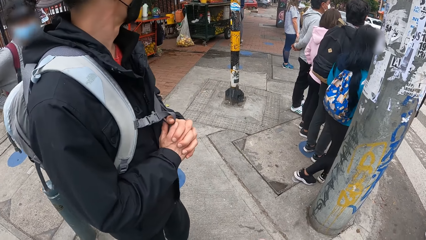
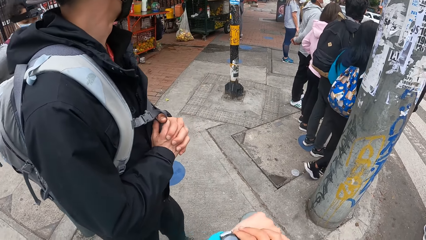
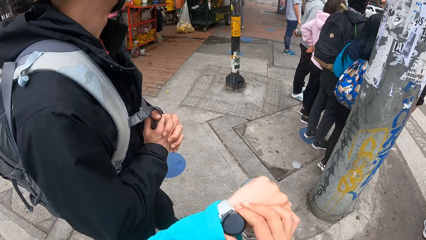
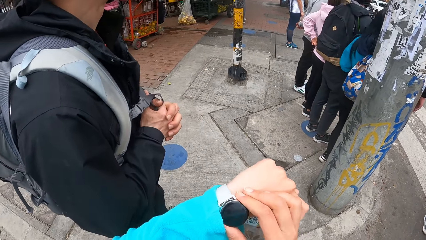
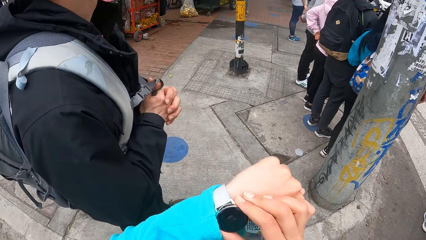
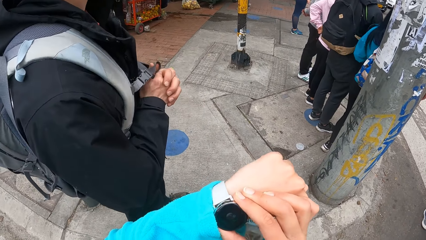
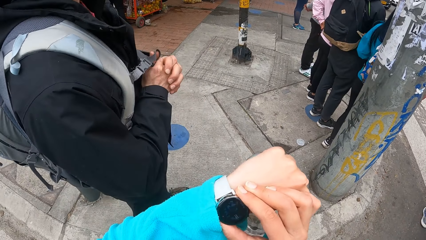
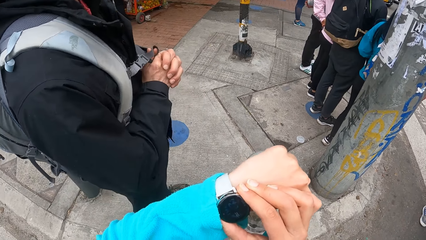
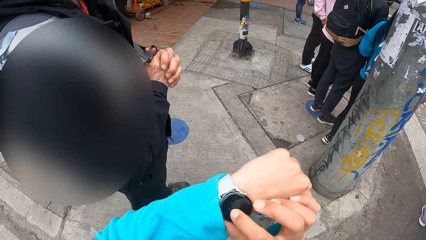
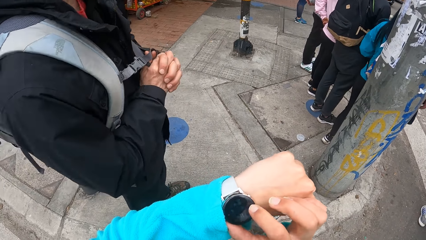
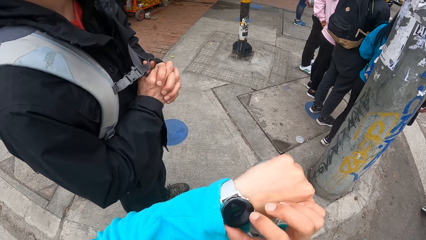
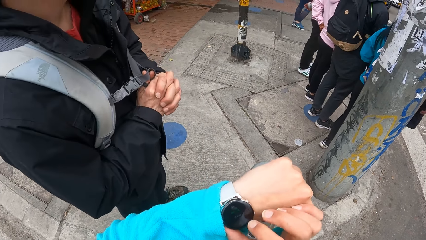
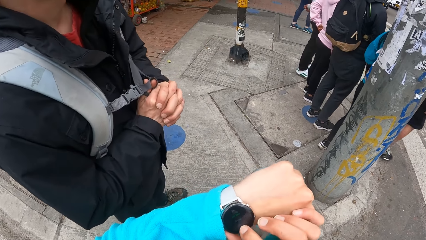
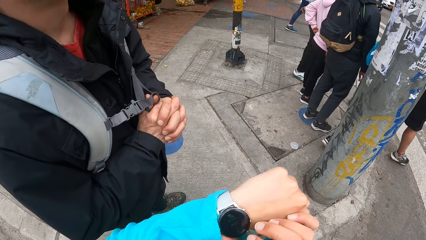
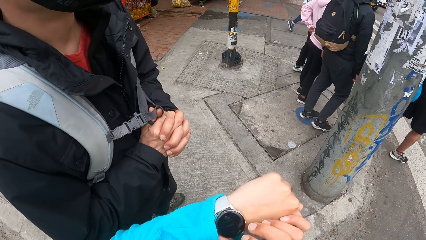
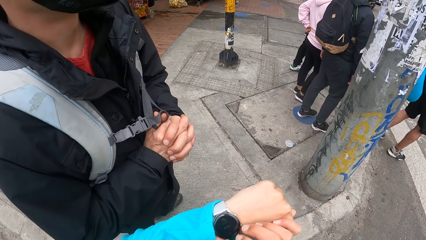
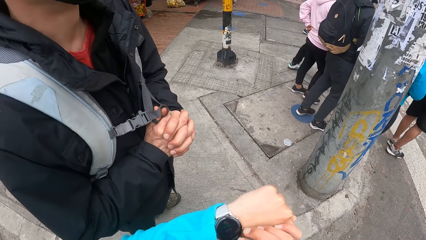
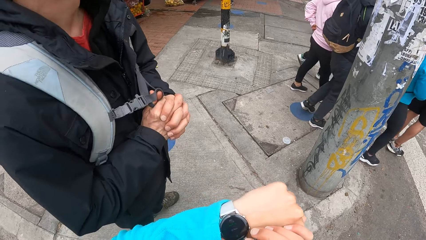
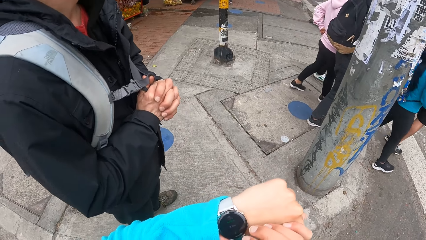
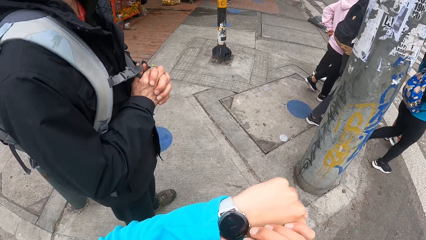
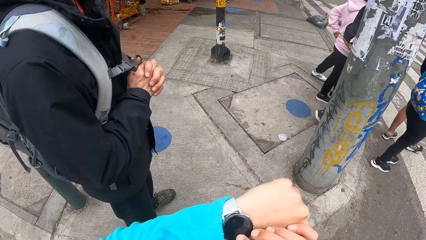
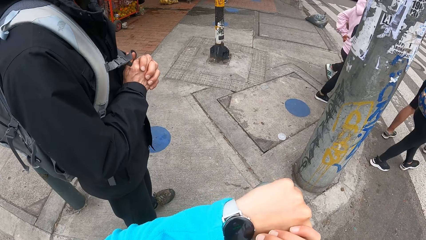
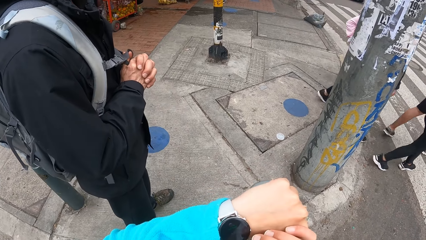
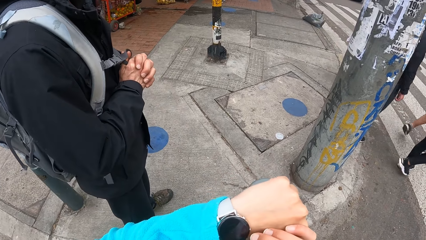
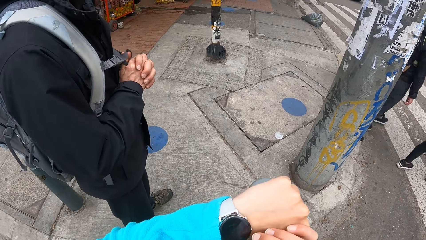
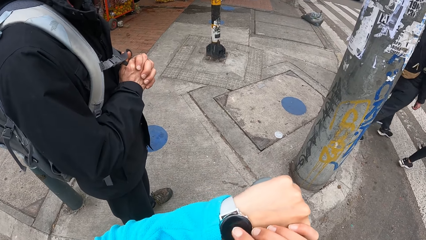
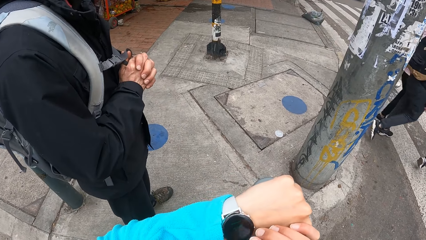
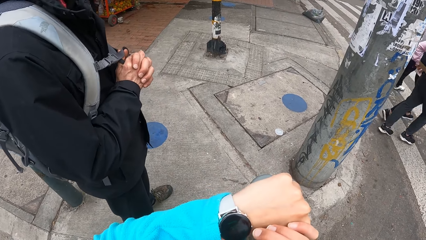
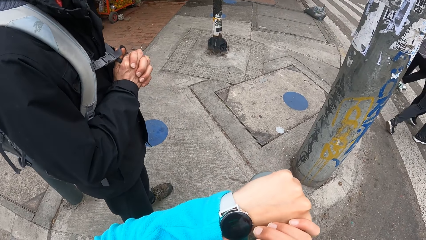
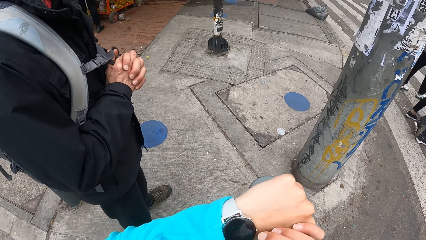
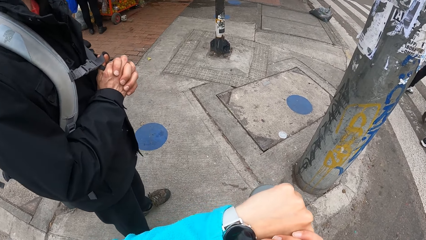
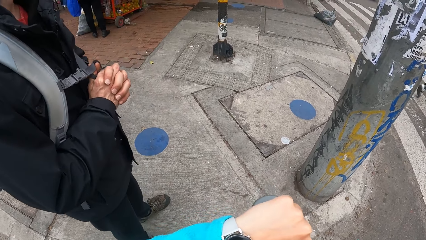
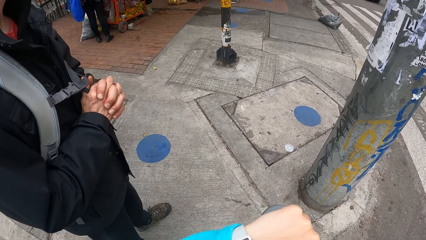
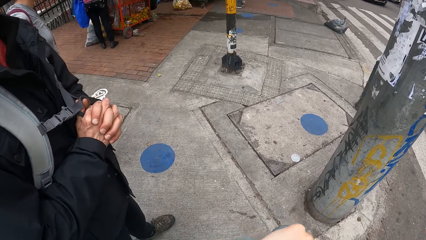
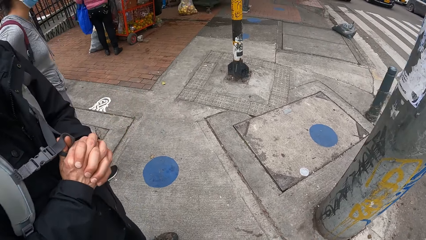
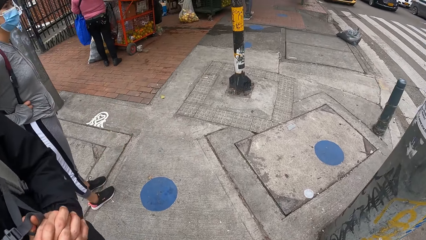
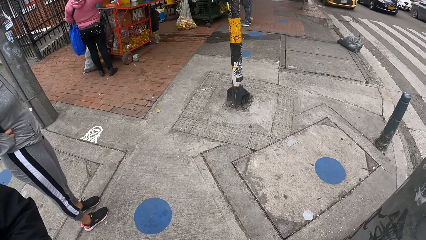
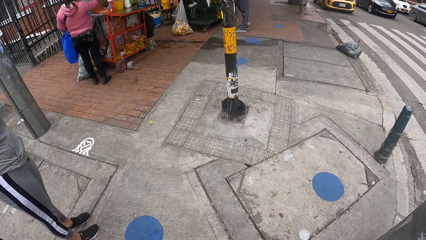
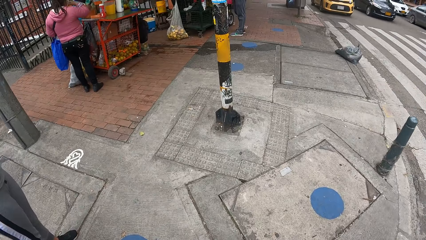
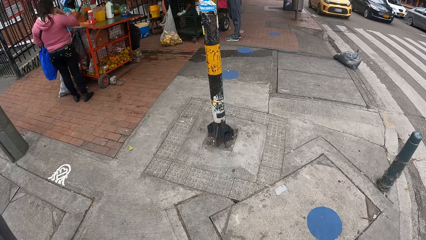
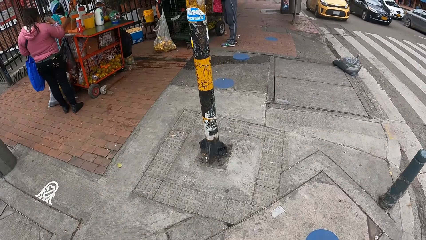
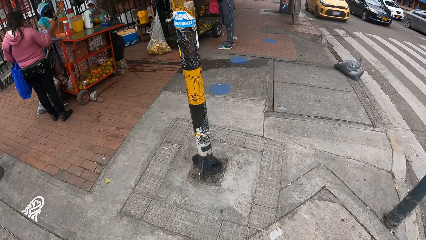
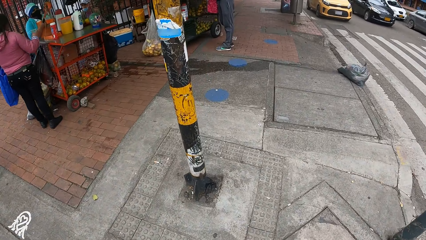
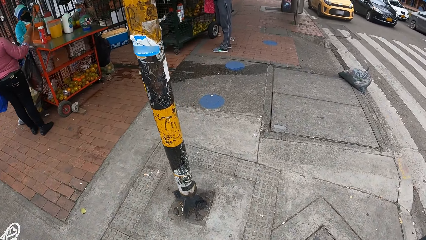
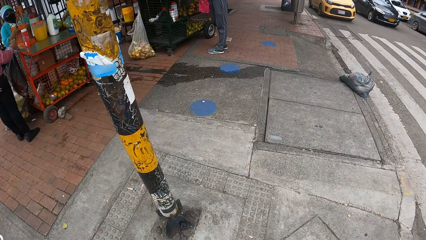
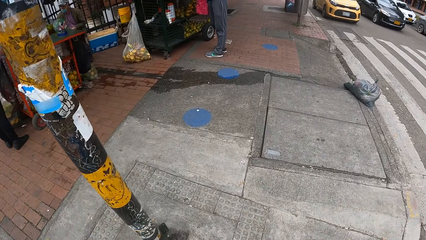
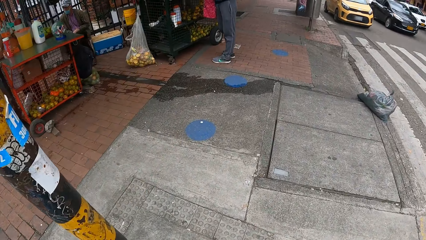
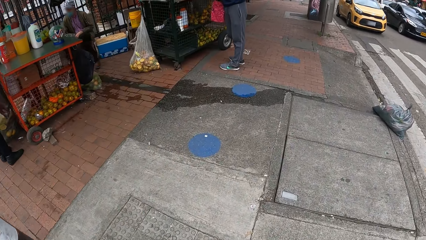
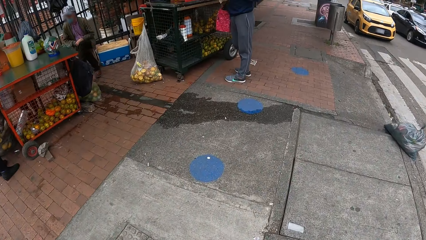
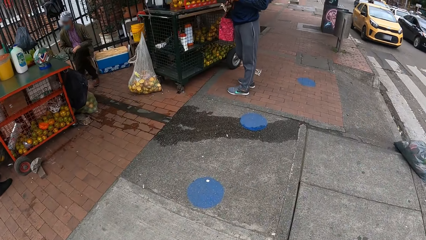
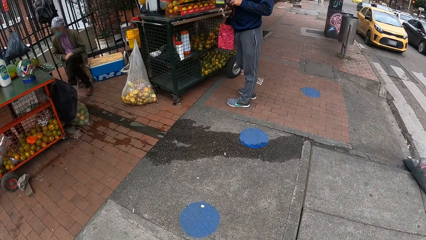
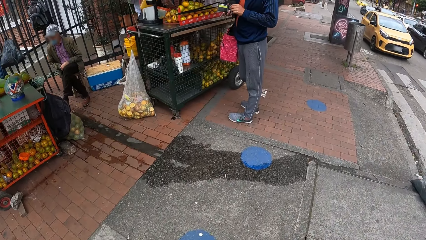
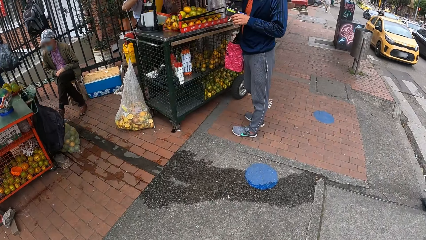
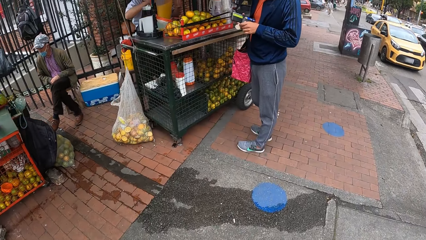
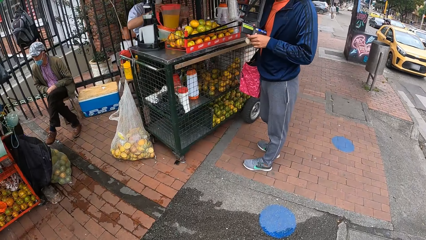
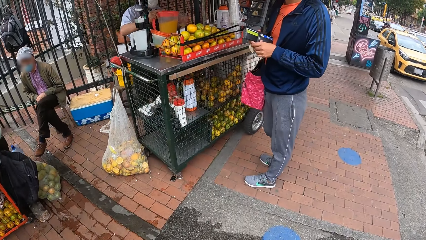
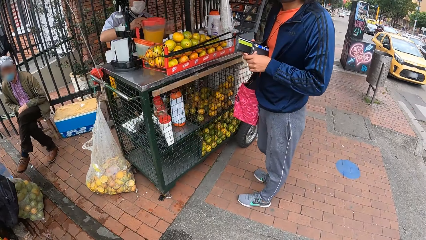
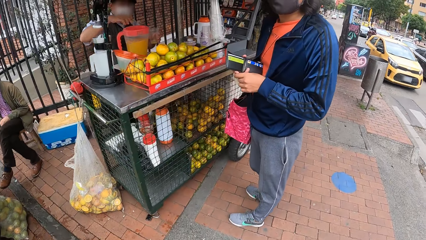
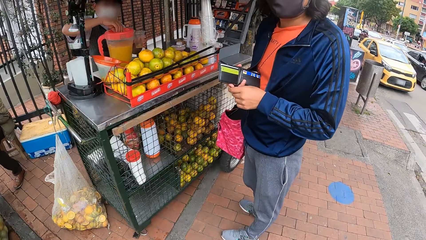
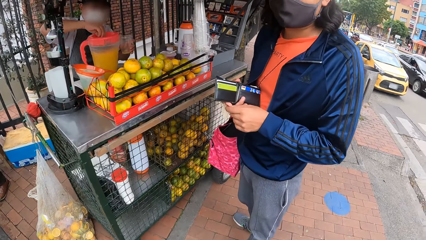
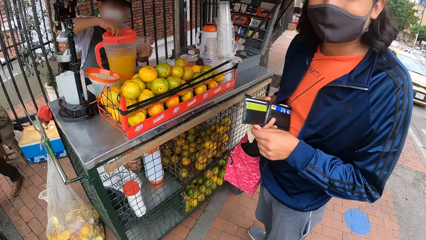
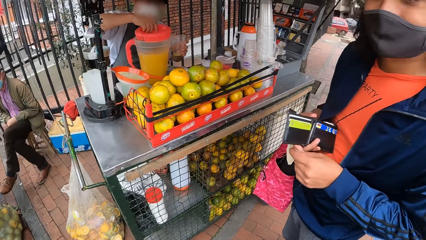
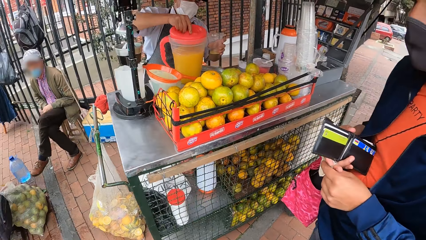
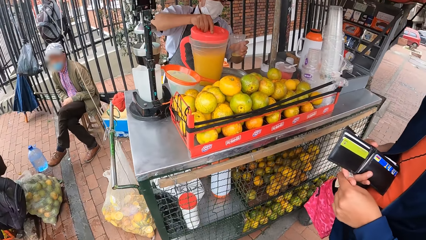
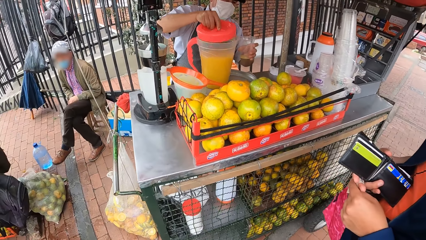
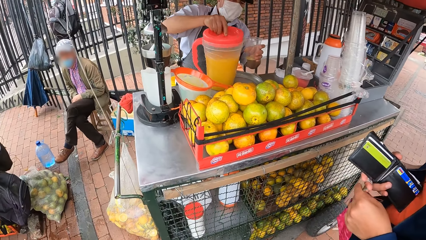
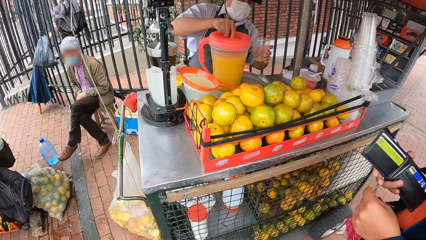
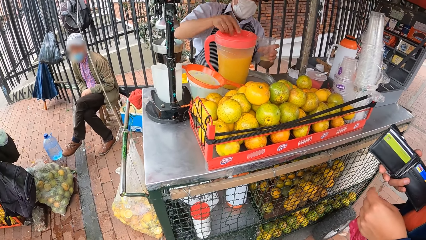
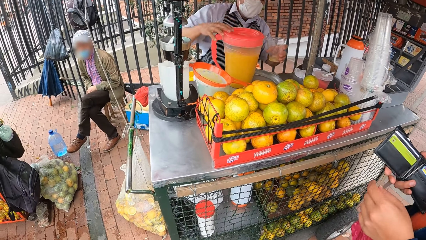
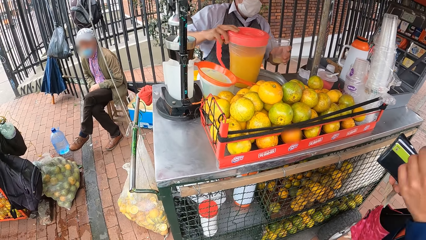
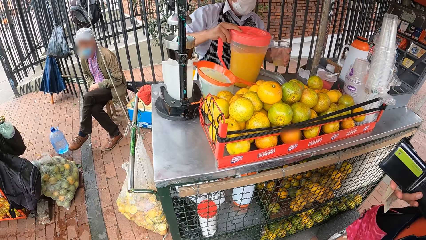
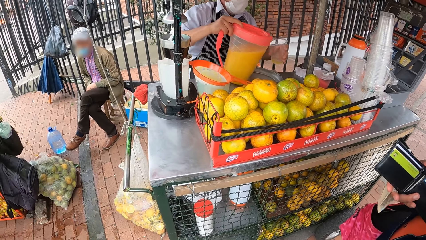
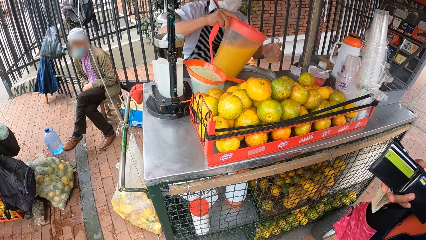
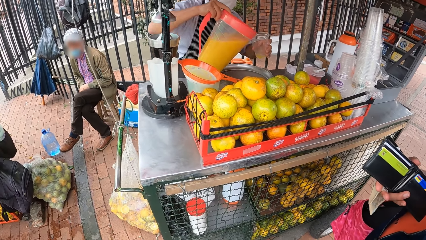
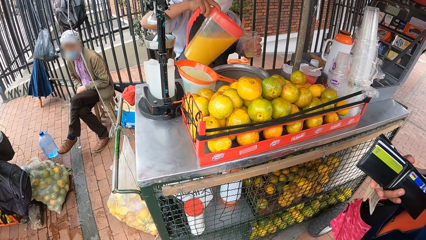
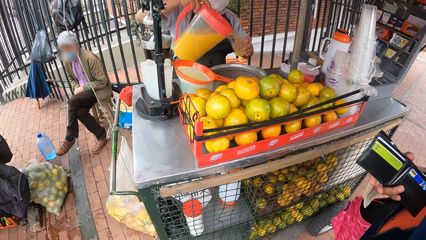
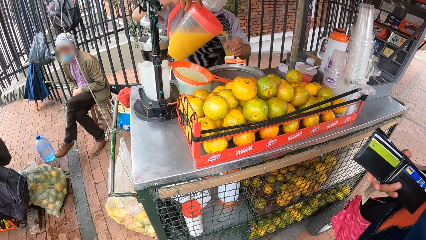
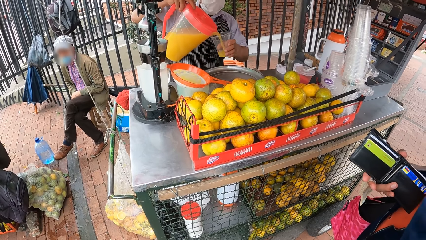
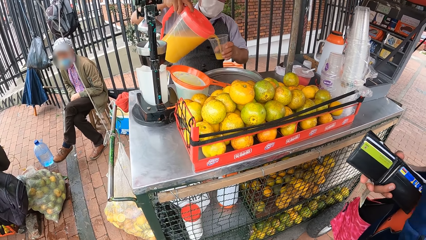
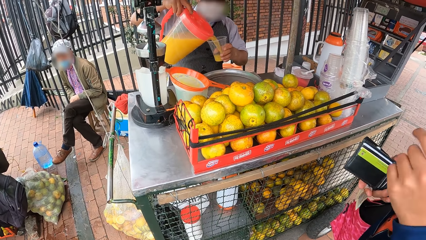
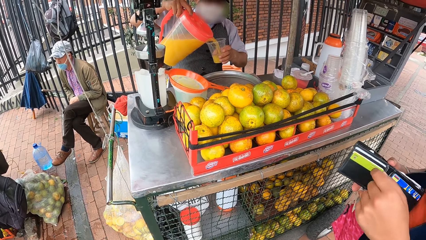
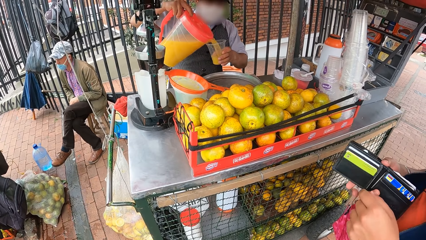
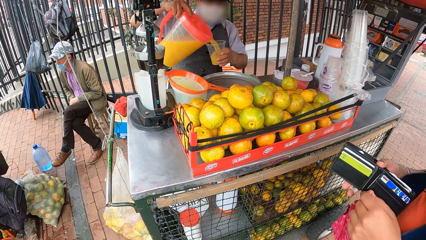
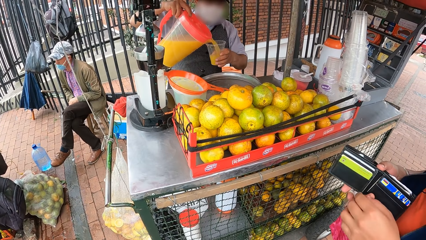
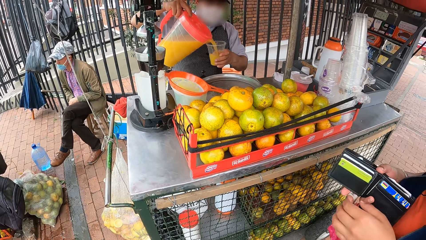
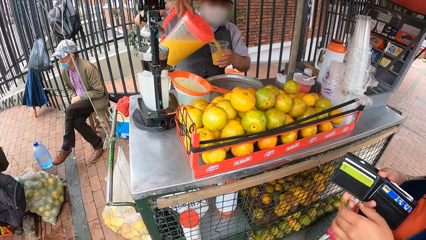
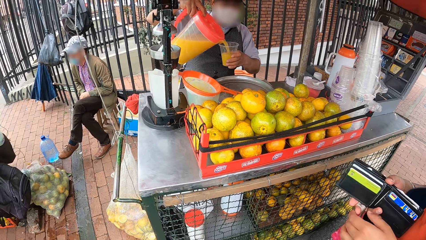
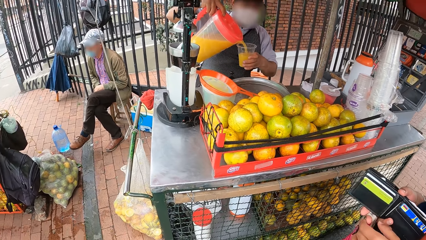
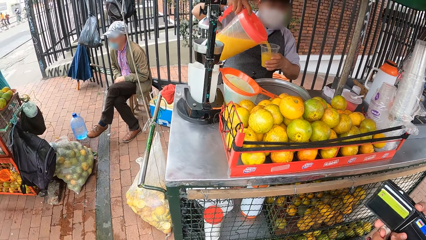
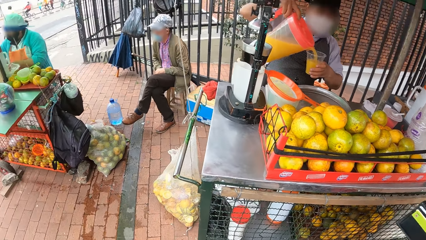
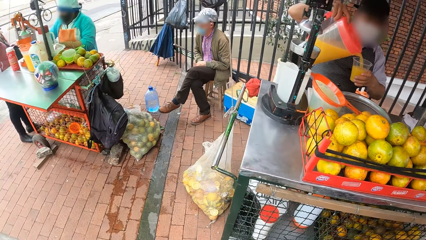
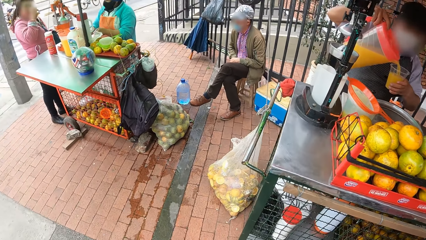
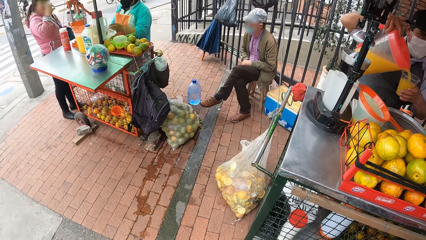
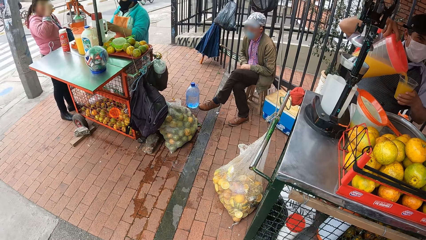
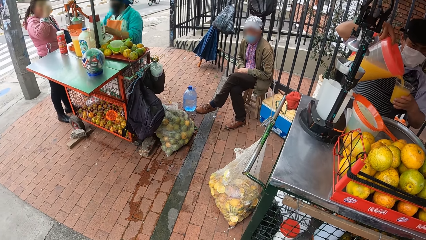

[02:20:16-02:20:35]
The camera wearer operates a wrist watch on her left hand with her right hand. She looks at the watch. She walks along the road towards a fruit stall close by. A woman opens the cover of a fruit juice jug on the table with her right hand. She closes the cover of the fruit juice jug on the table with her right hand. She holds the jug. She pours the fruit juice in her right hand into a glass cup in her left hand.
